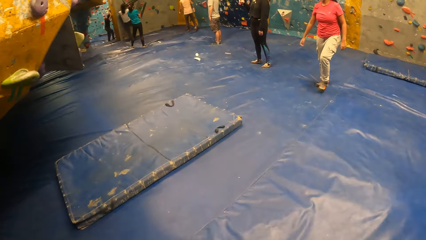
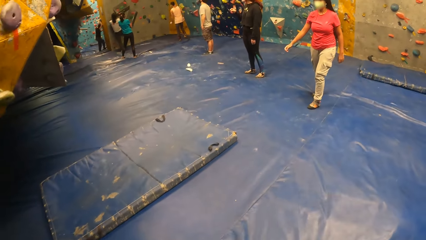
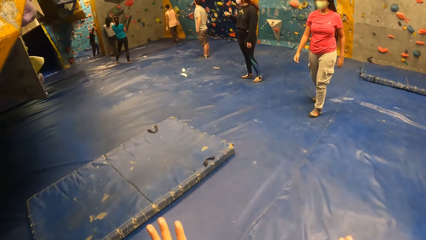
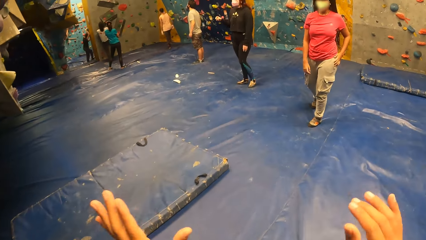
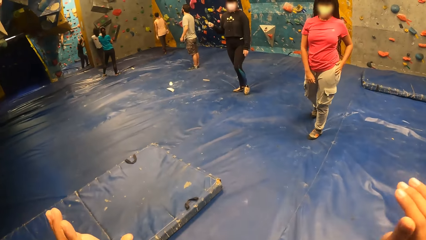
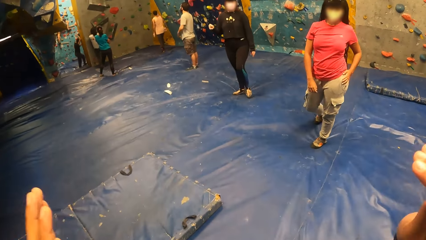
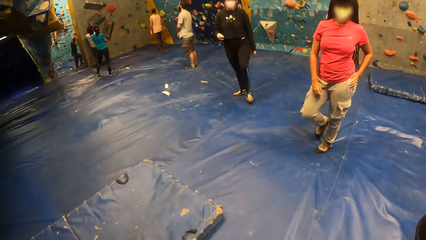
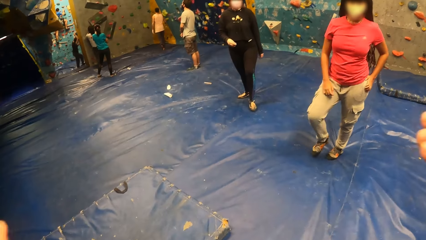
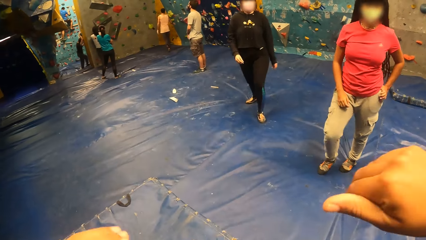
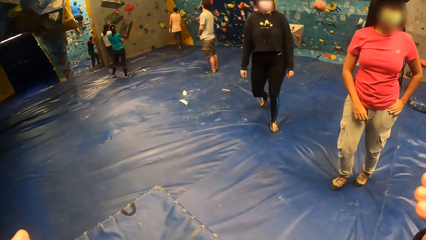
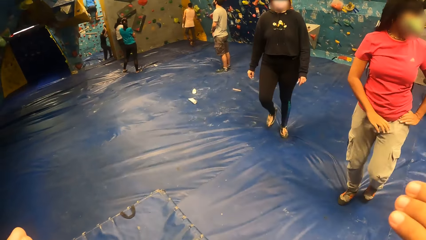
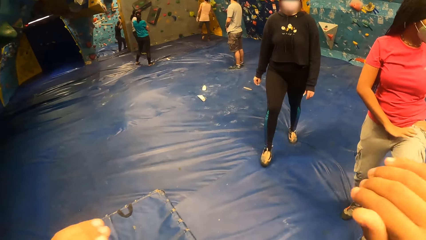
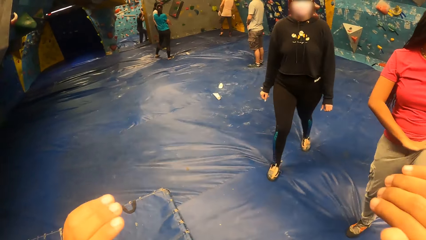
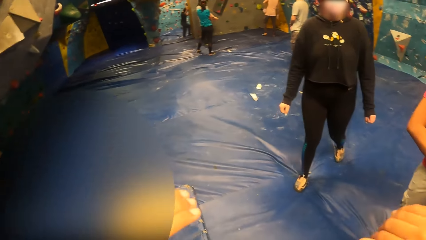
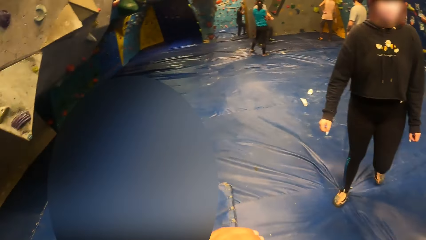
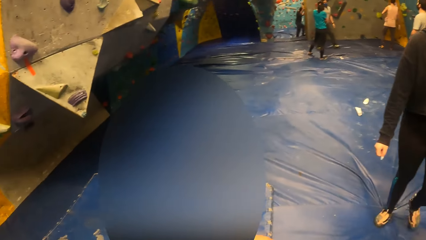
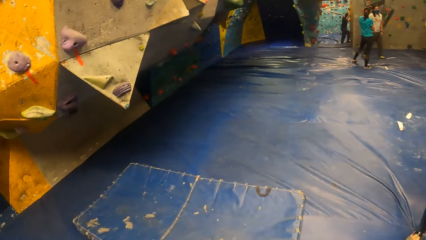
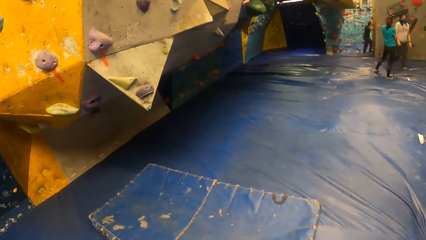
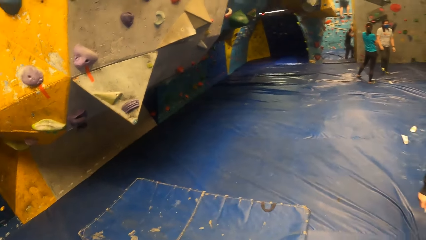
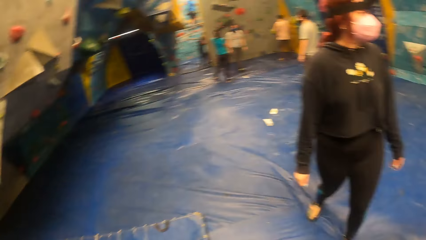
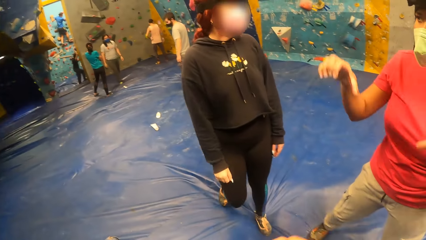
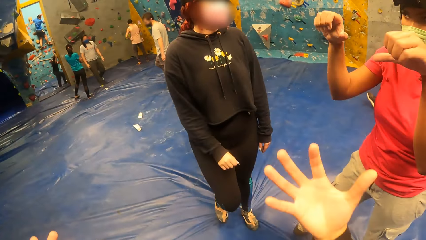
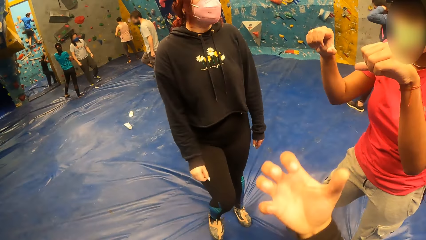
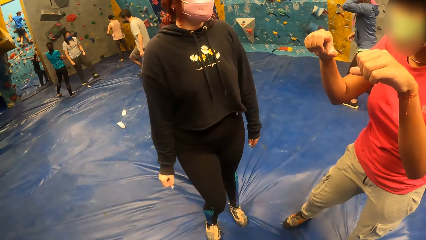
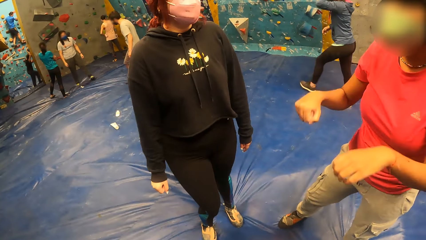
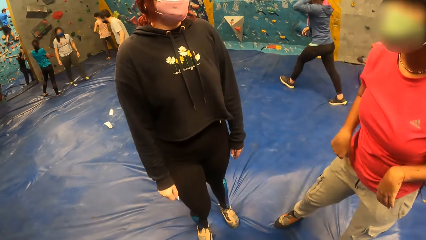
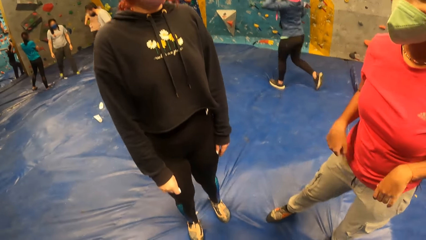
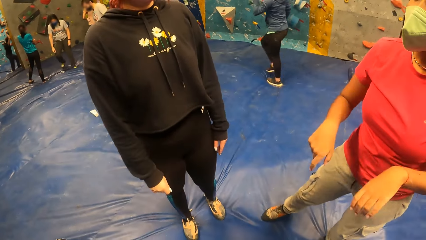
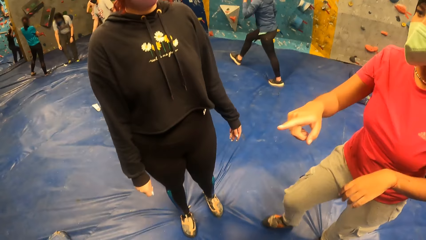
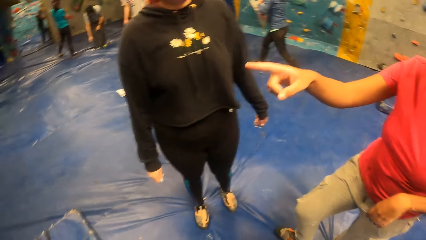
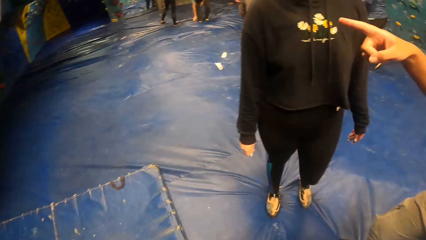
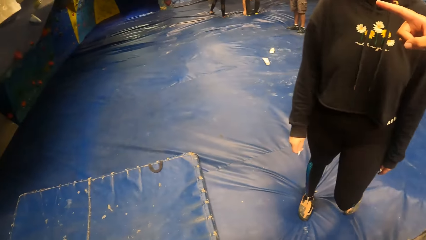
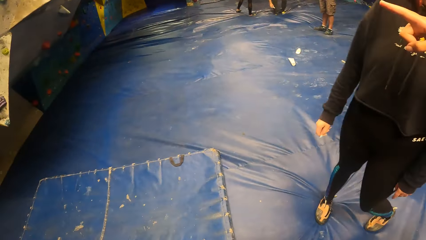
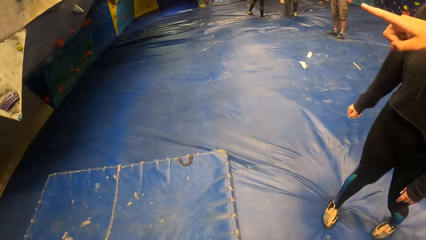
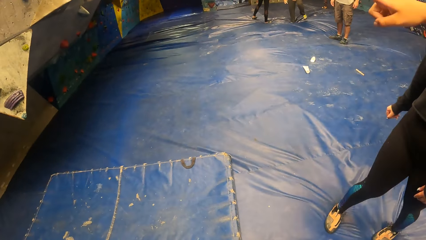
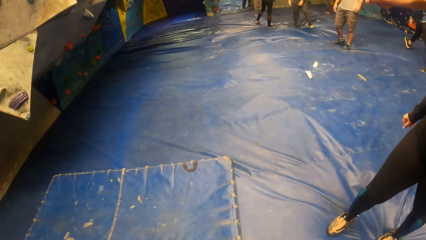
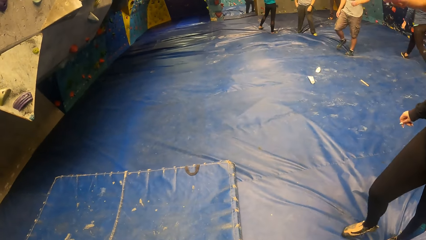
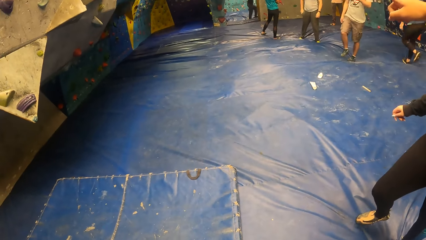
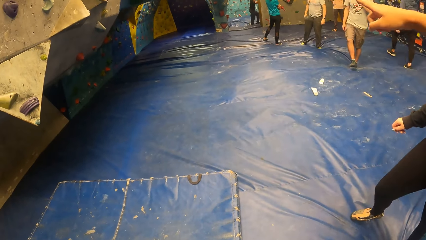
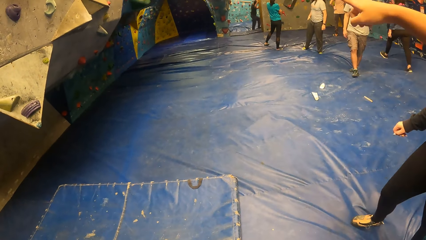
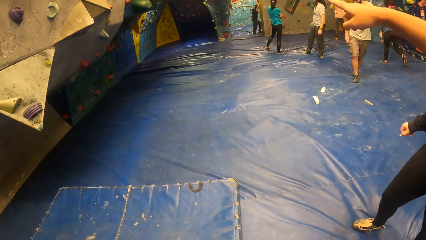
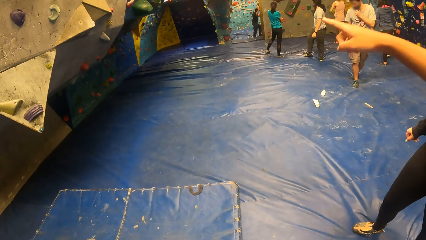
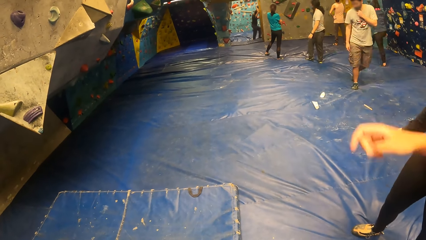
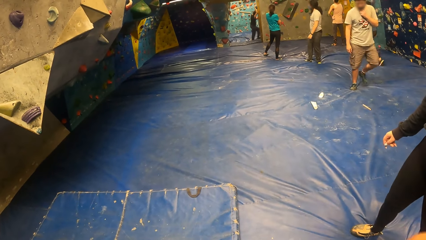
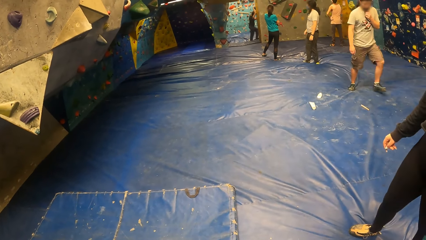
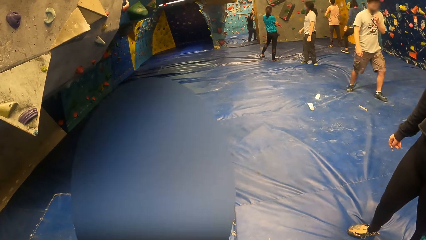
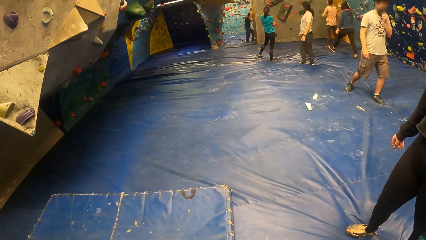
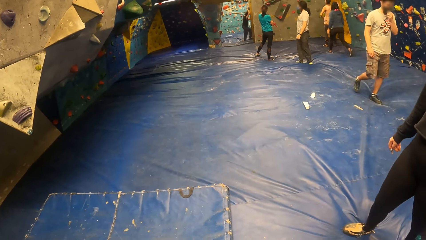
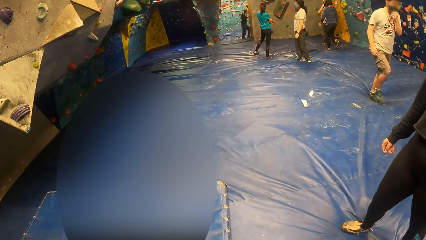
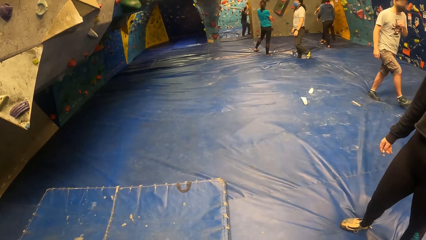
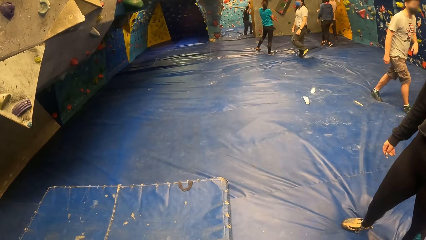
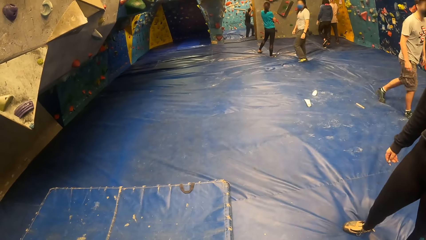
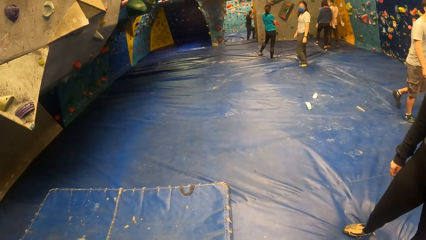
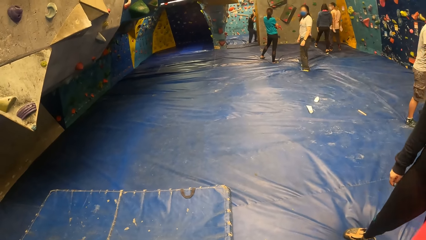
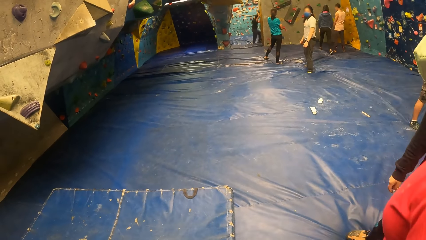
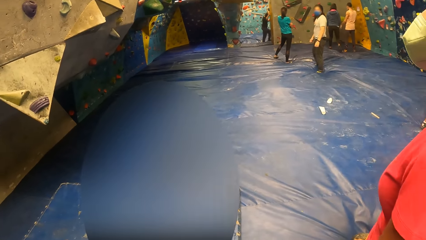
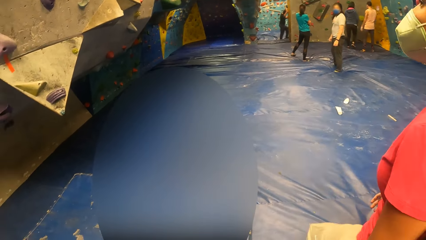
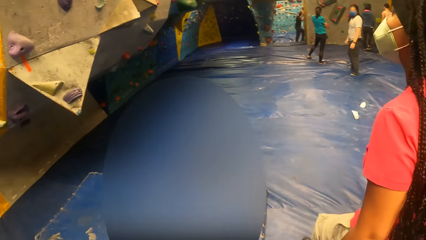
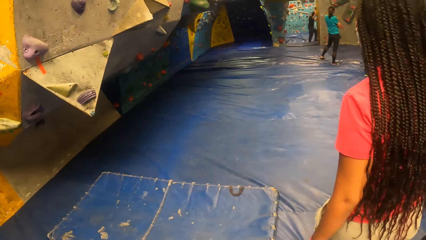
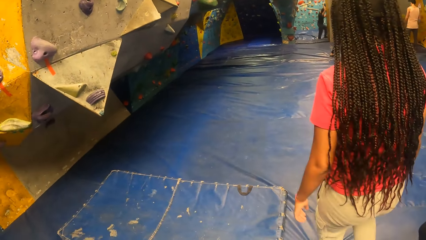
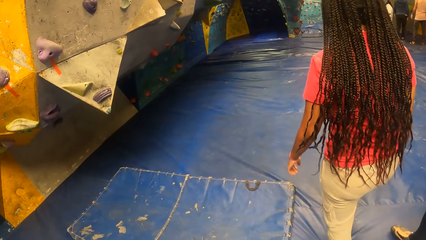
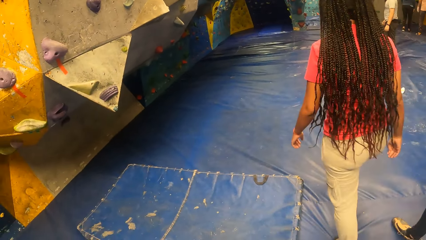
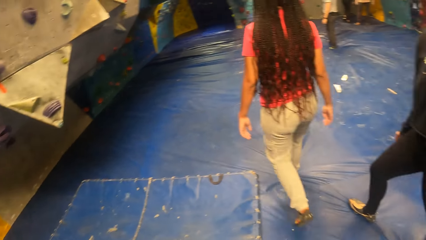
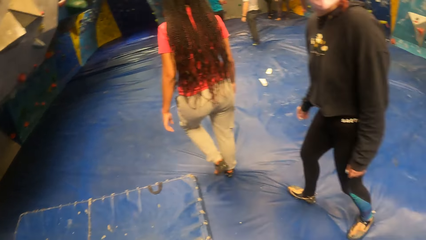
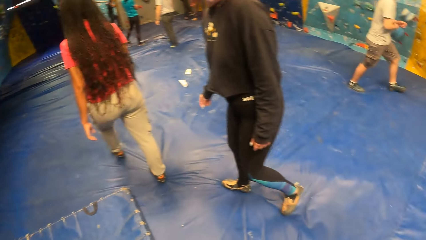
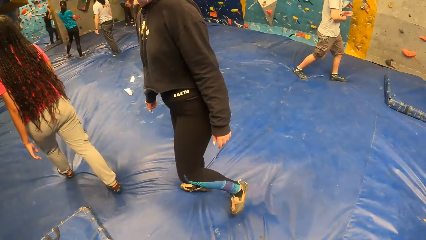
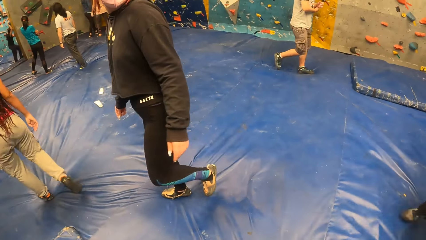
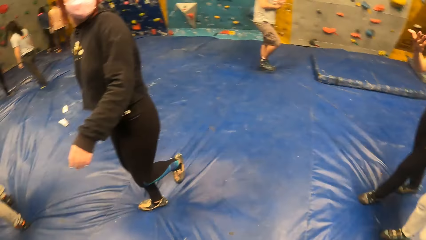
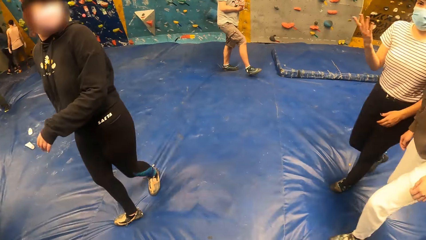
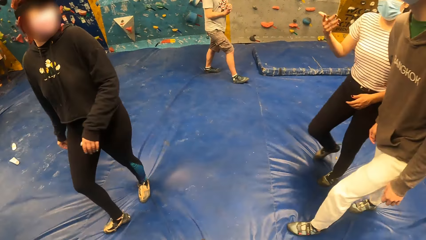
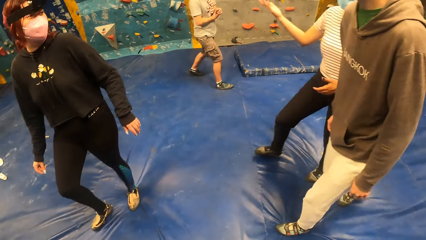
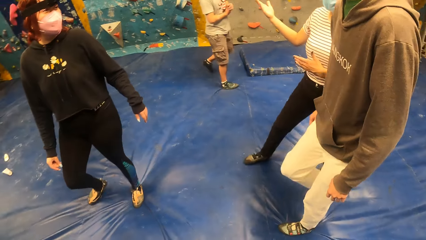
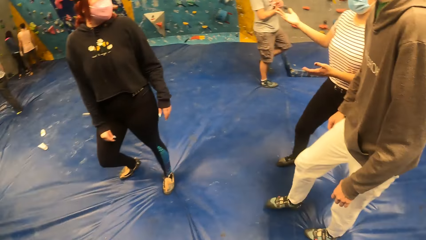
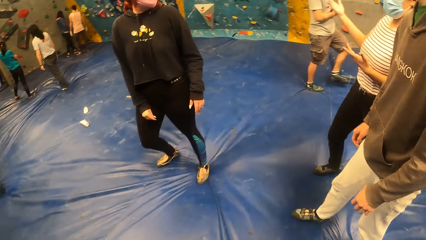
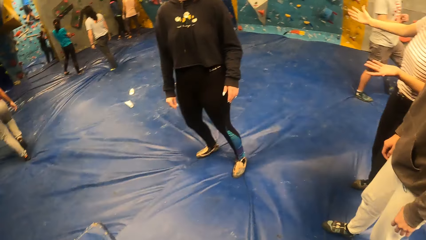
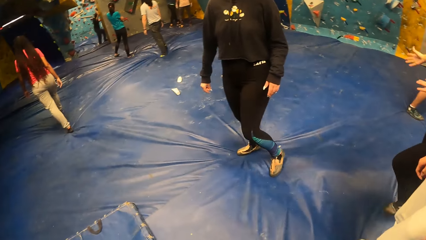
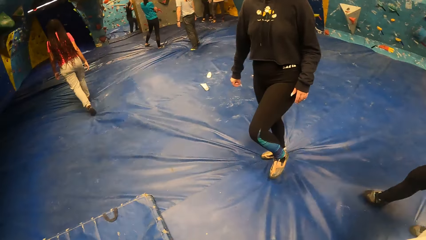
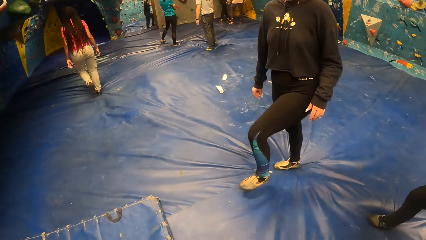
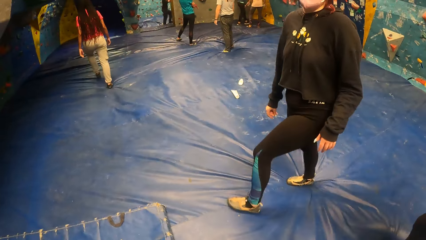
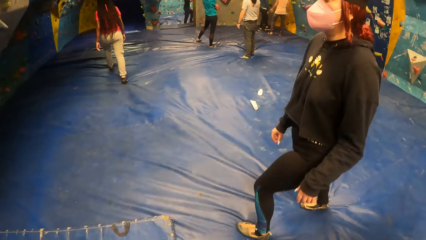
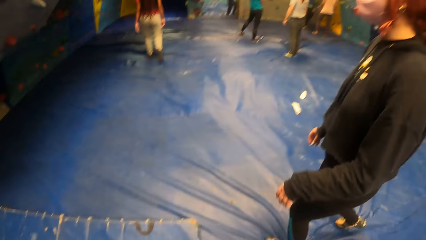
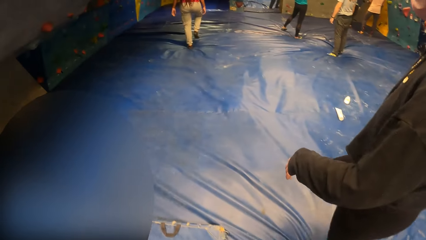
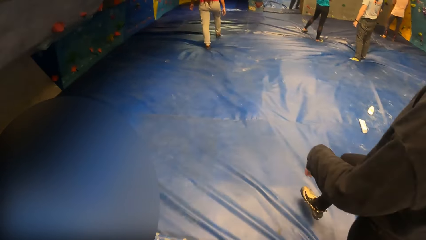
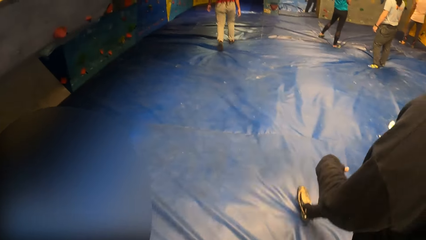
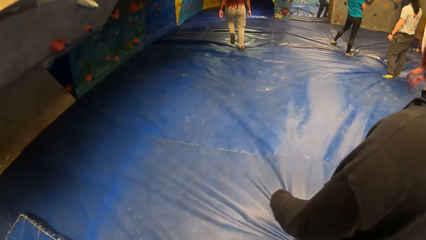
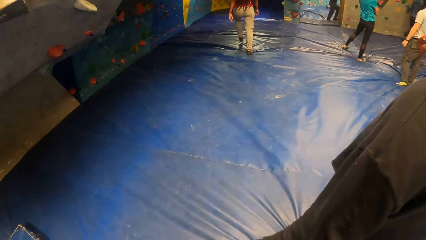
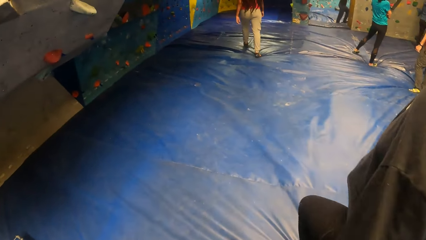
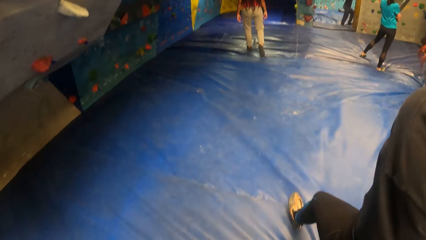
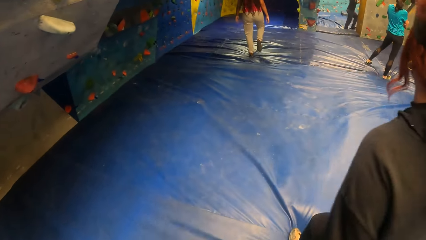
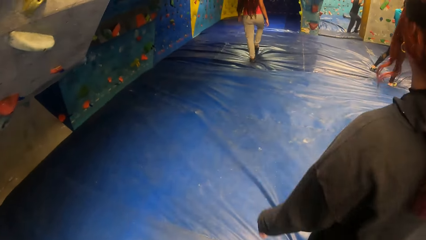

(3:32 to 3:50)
The camera wearer walks towards a woman and another woman. They interact with the woman and the other woman. They look around. They interact with the woman and the other woman. The first woman points at the rock climbing wall. The camera wearer stares at the foam mattress. The first woman walks towards the rock climbing wall. The camera wearer stares at the foam mattress. They walk towards the first woman with the other woman.
